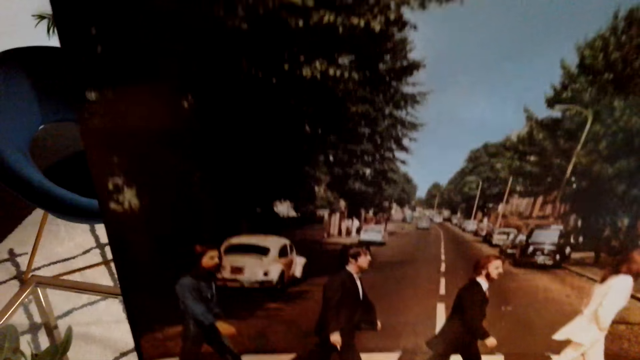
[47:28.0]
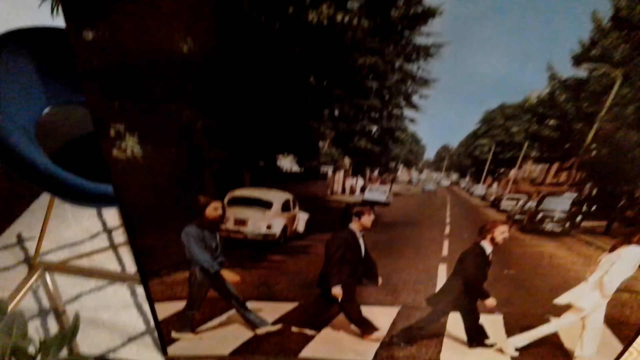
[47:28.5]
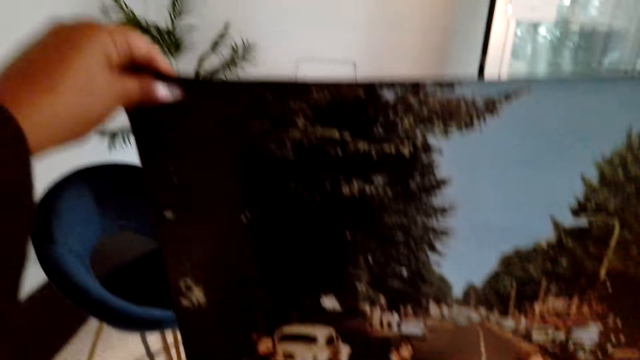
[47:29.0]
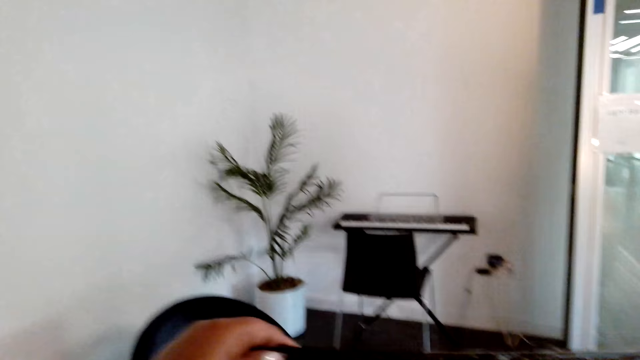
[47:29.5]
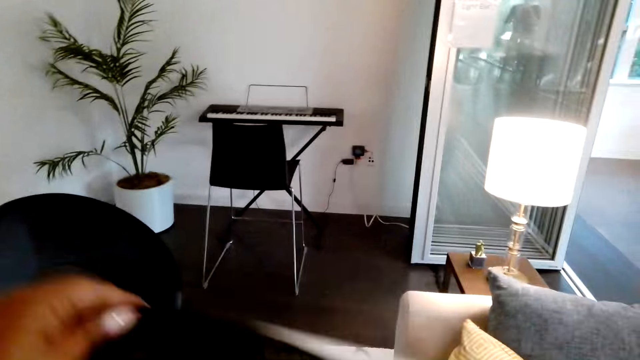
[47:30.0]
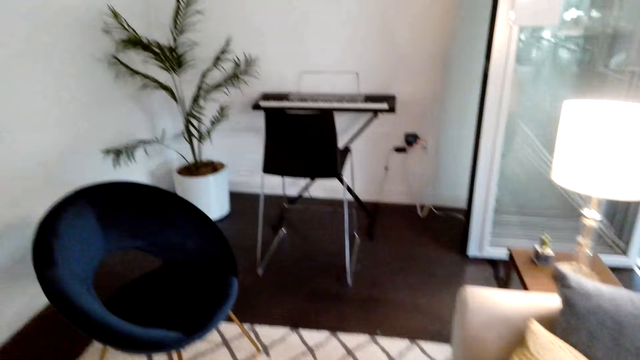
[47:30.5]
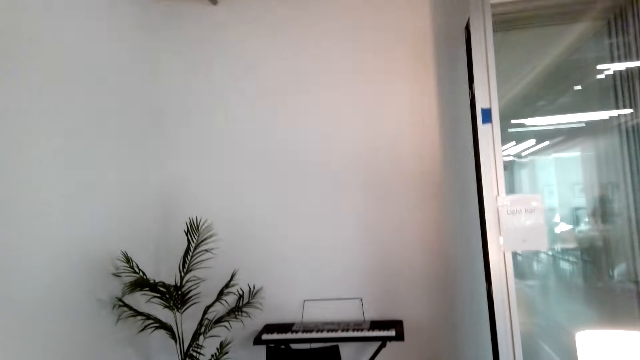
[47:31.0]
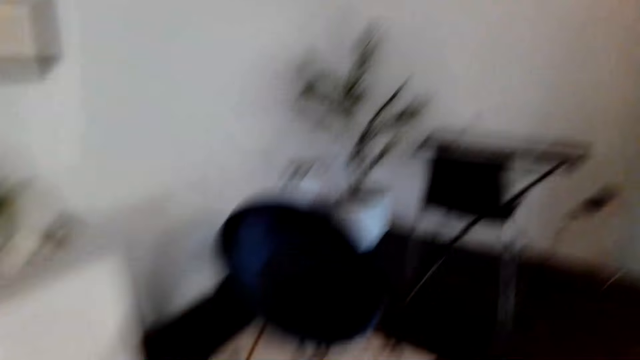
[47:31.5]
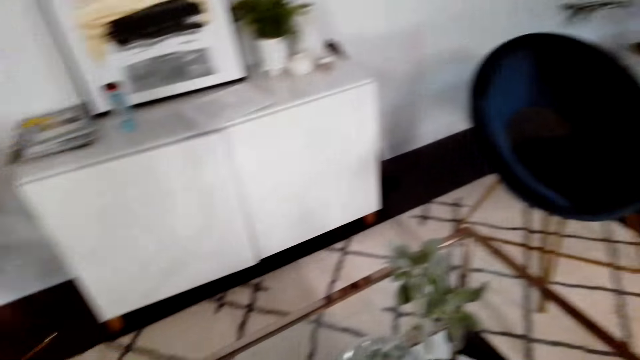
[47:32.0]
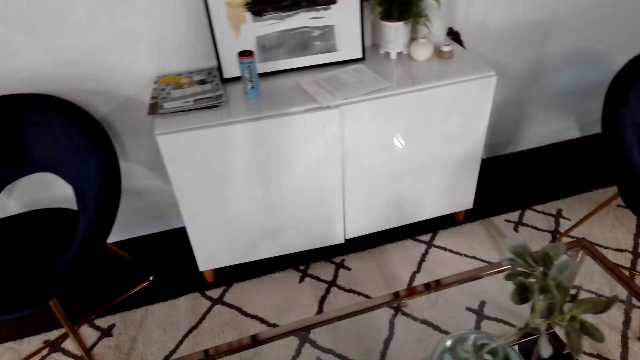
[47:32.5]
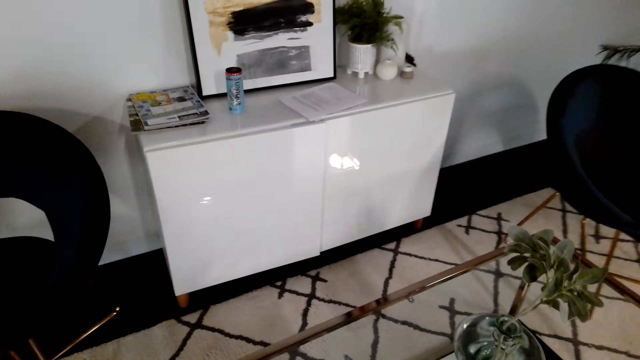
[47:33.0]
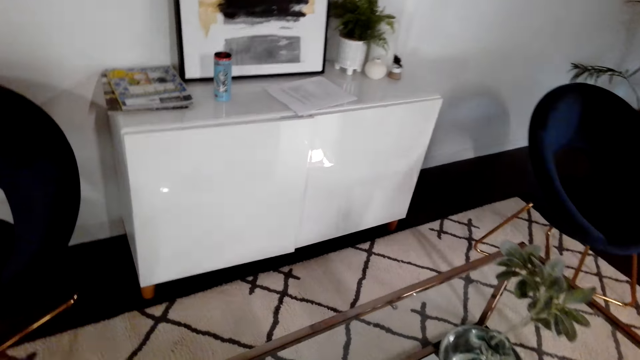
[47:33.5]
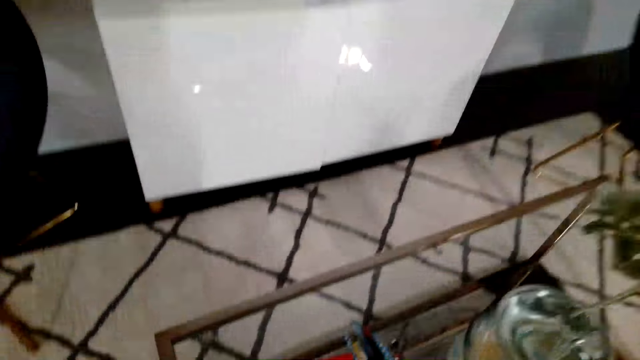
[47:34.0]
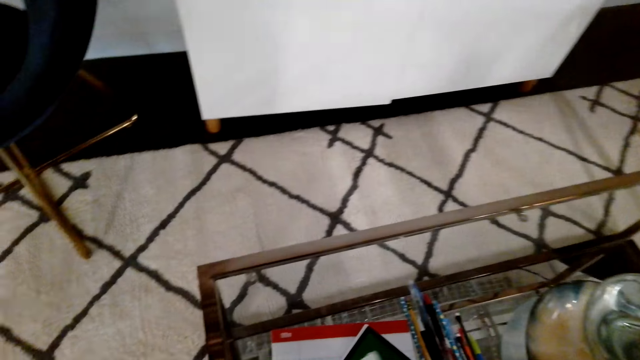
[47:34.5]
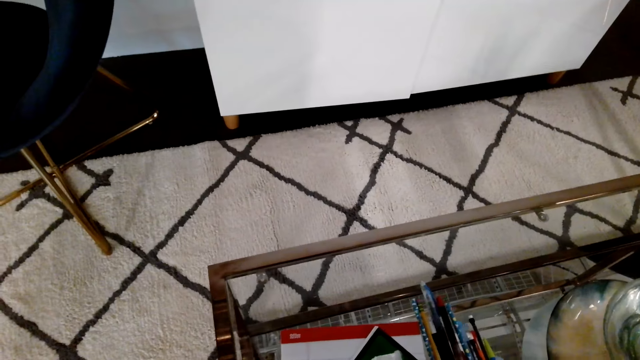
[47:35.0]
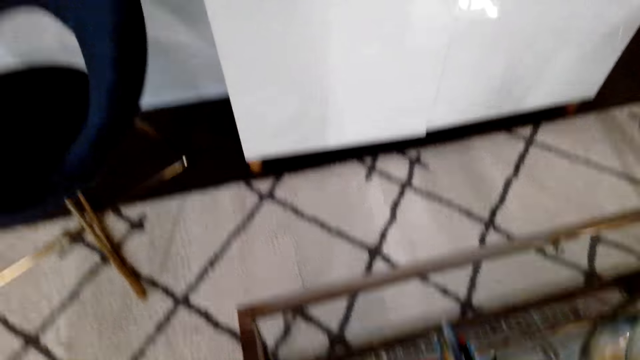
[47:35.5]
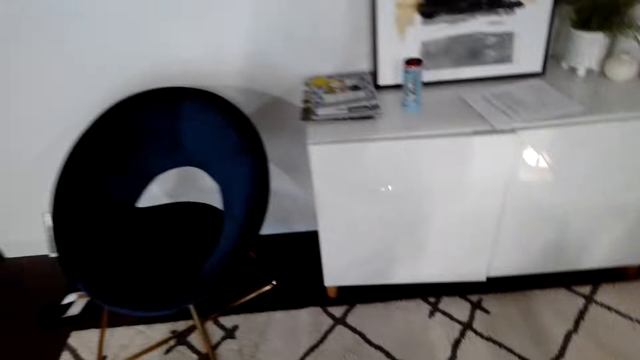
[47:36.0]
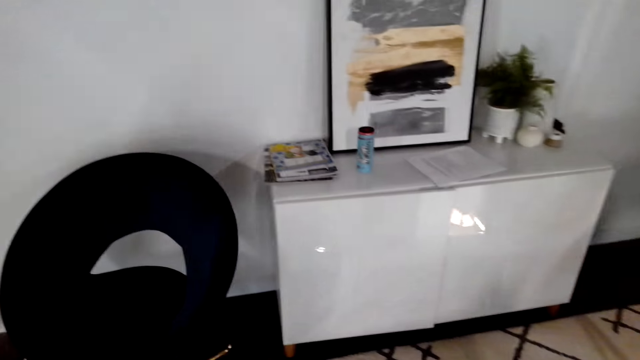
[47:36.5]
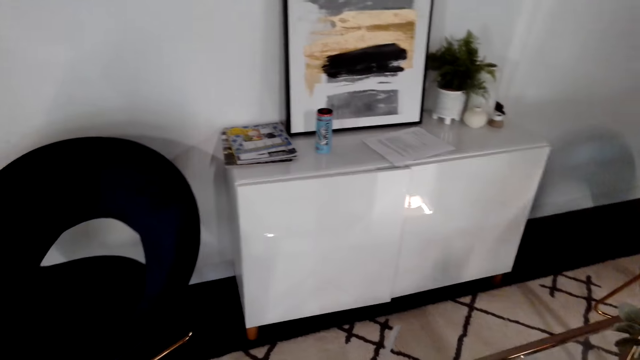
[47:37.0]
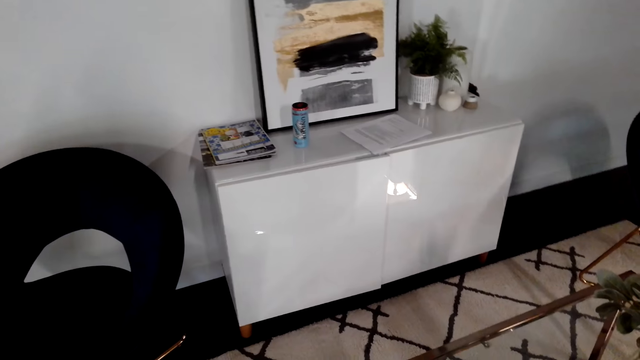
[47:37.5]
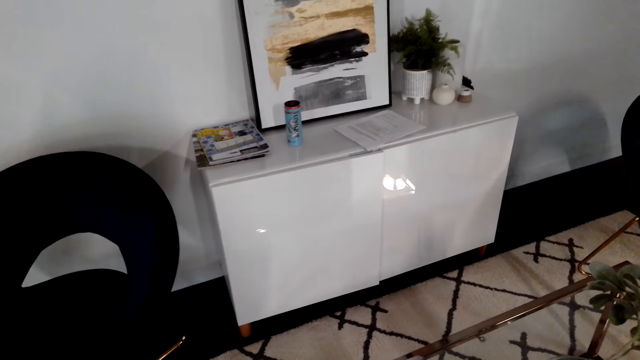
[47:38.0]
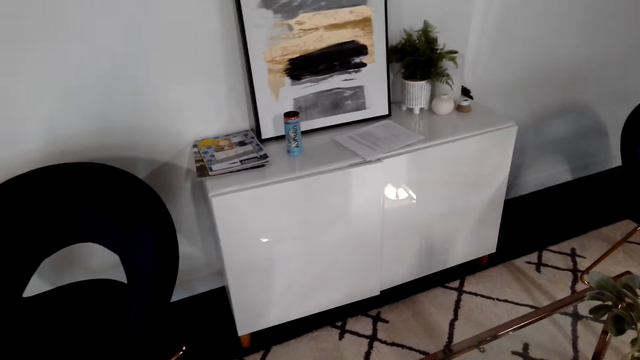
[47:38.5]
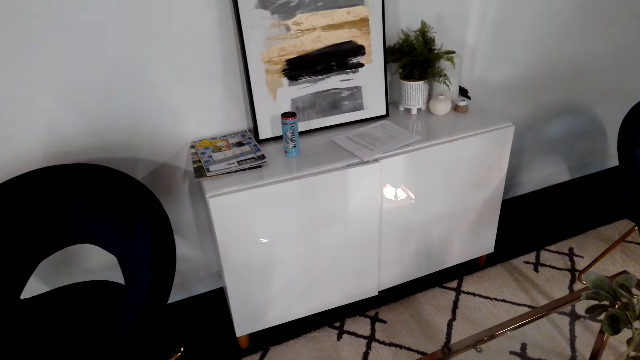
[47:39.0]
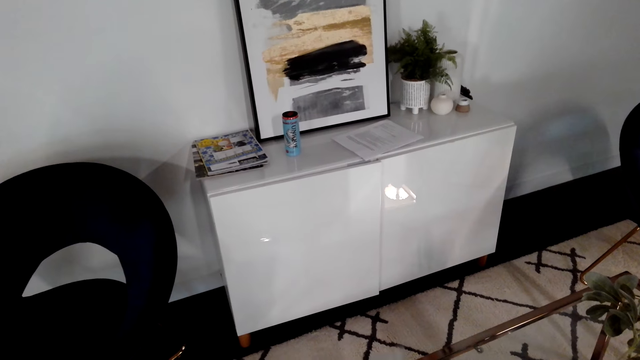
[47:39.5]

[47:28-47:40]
The camera wearer looks at the picture. They look around. They do something.

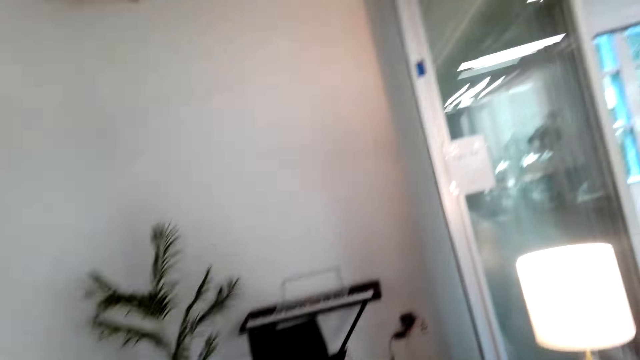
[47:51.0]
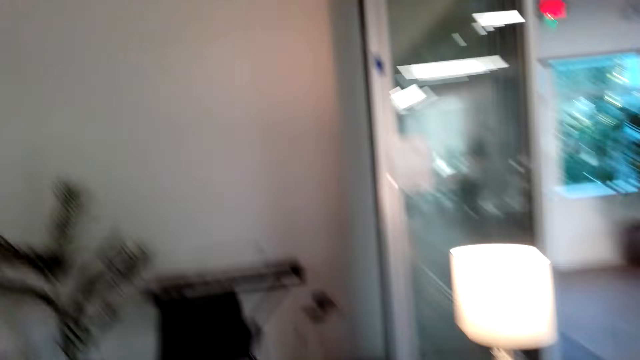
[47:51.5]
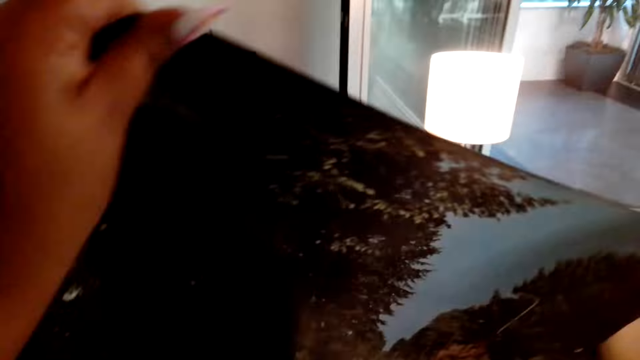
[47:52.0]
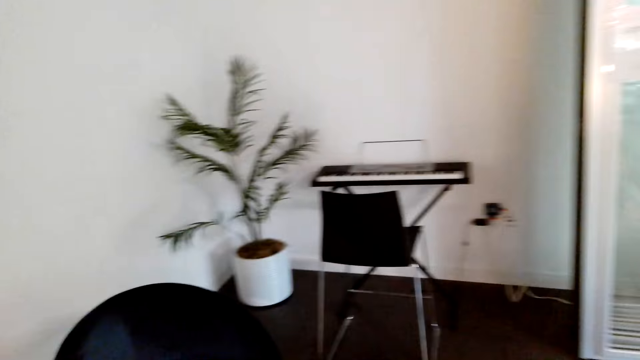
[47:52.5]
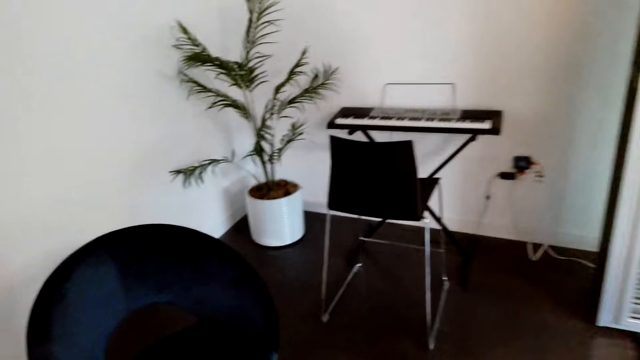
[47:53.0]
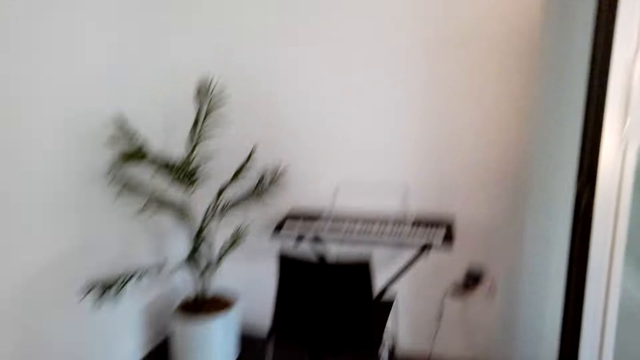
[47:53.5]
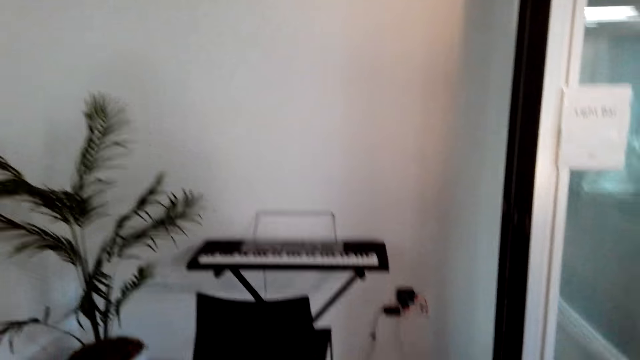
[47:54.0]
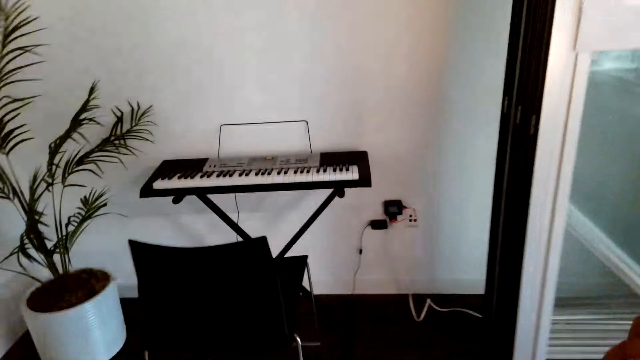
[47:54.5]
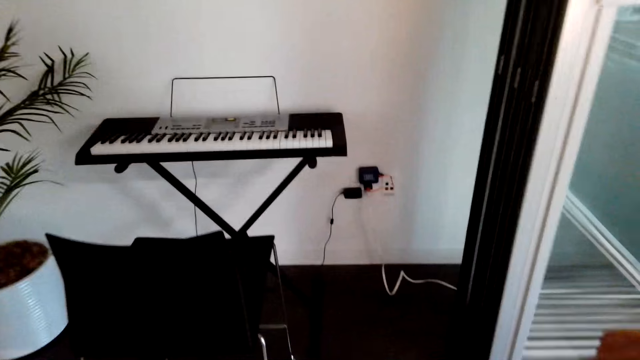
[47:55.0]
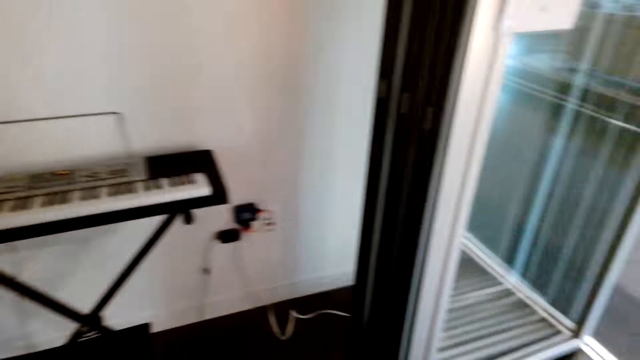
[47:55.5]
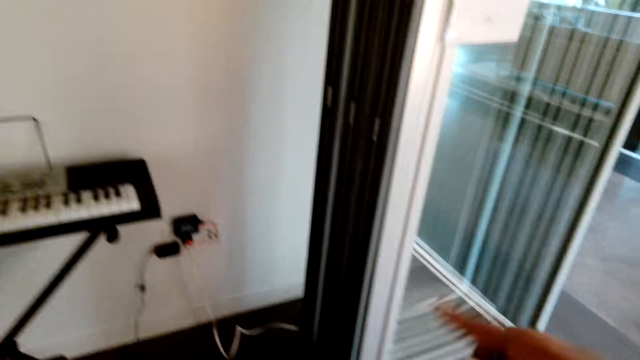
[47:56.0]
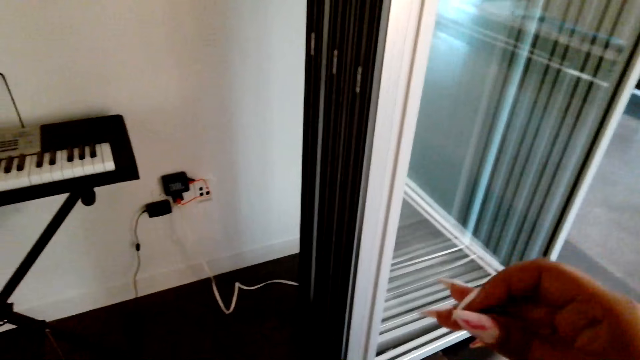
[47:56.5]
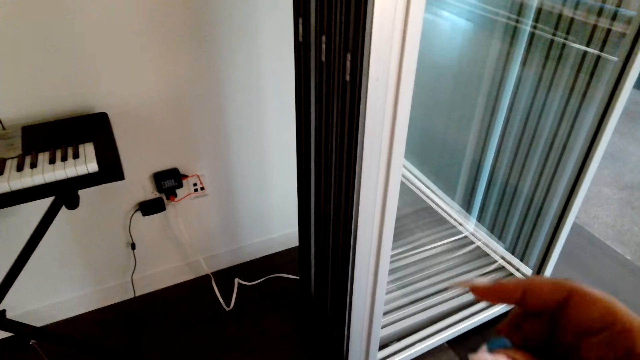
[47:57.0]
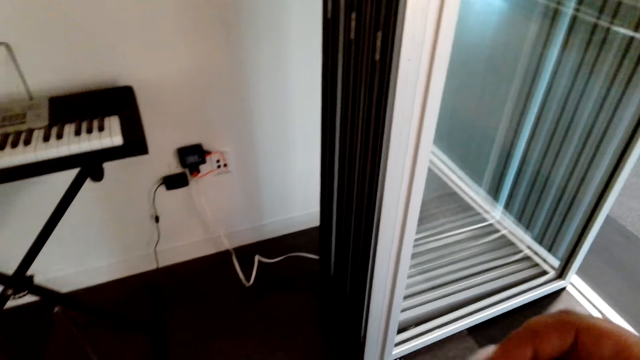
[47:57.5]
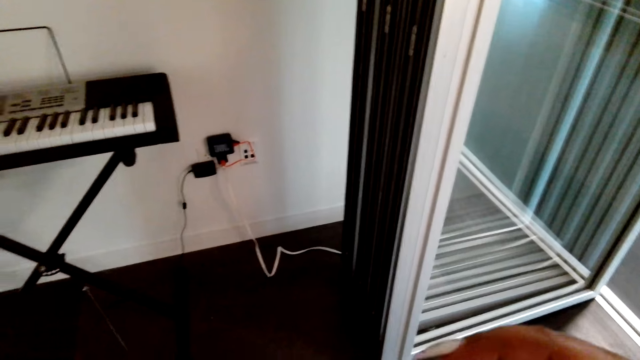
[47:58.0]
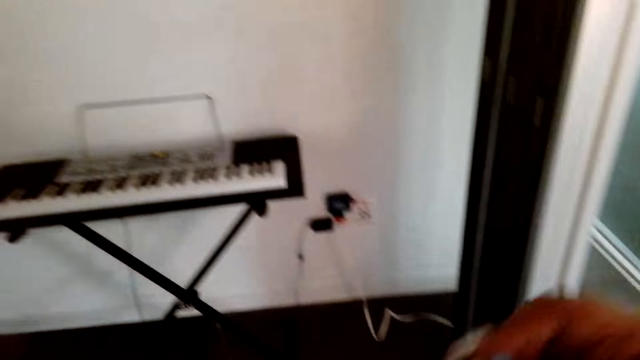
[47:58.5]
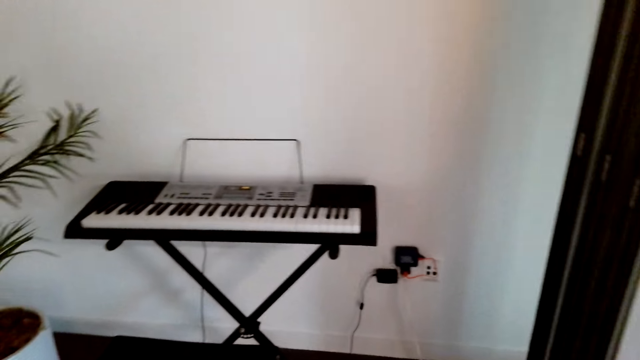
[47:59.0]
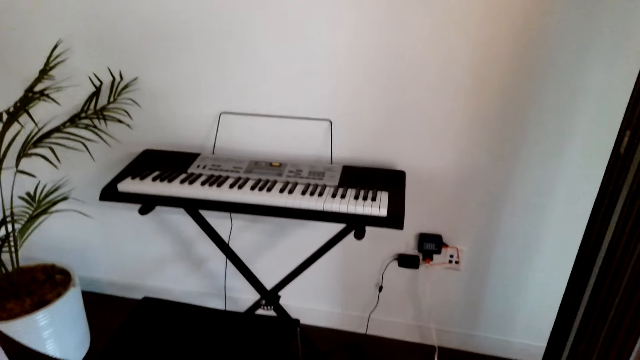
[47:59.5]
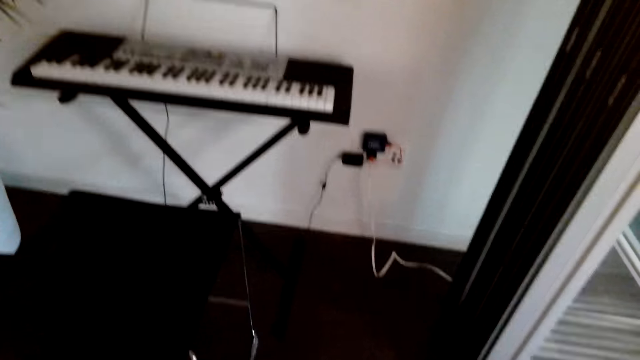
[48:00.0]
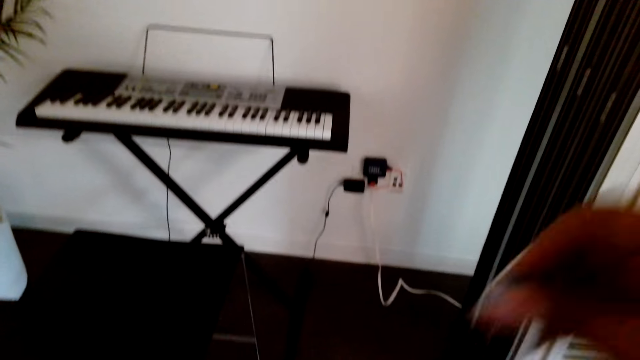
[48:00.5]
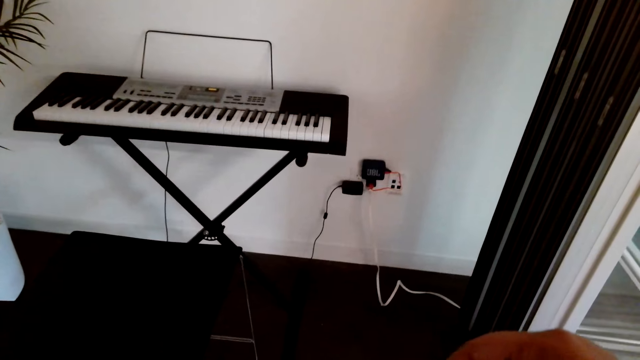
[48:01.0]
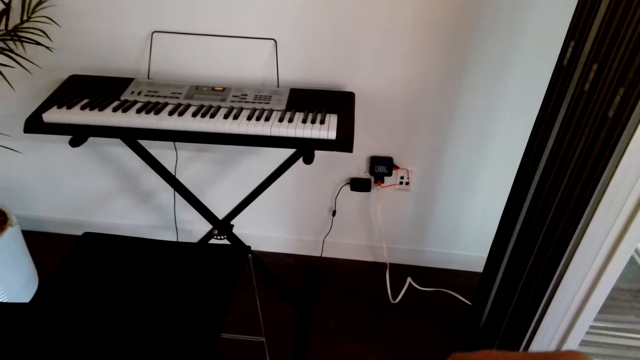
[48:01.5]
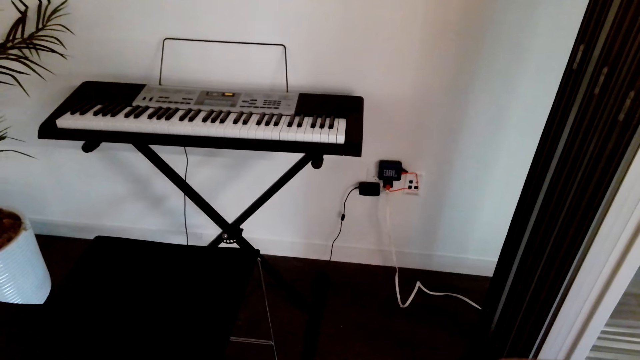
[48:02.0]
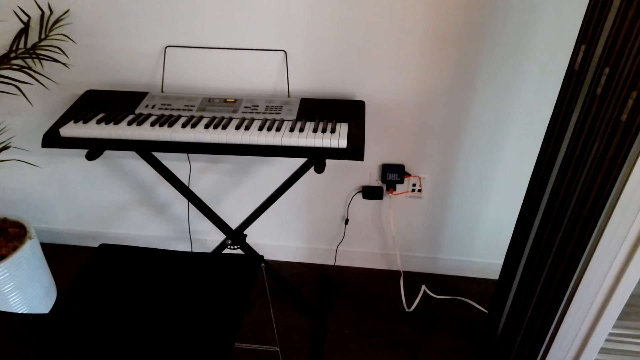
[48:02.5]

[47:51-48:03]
The camera wearer holds the picture. She walks around and moves to the wall. She puts tape on the chart. She holds something in her hands.
